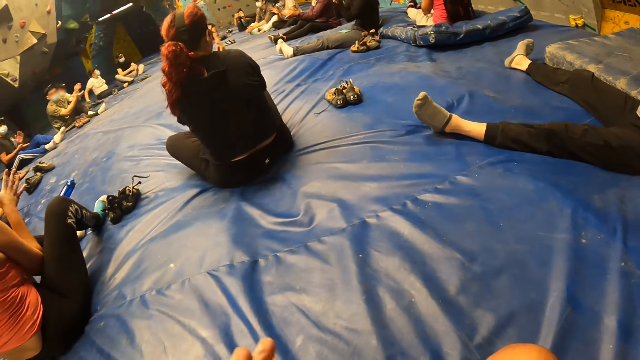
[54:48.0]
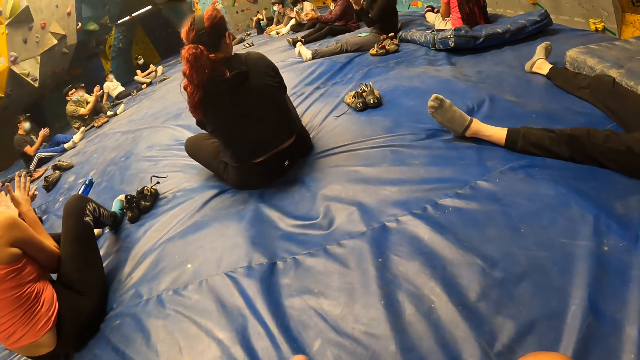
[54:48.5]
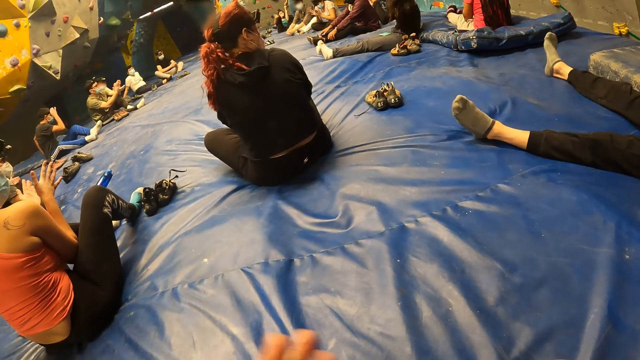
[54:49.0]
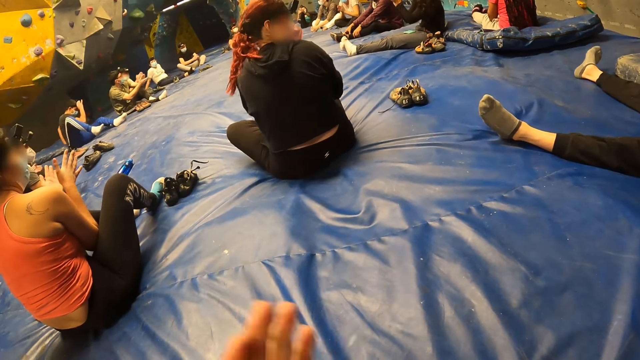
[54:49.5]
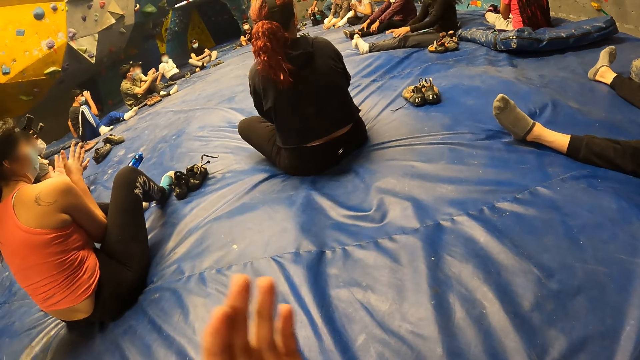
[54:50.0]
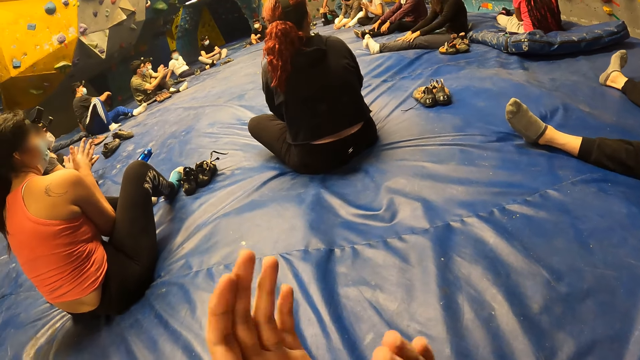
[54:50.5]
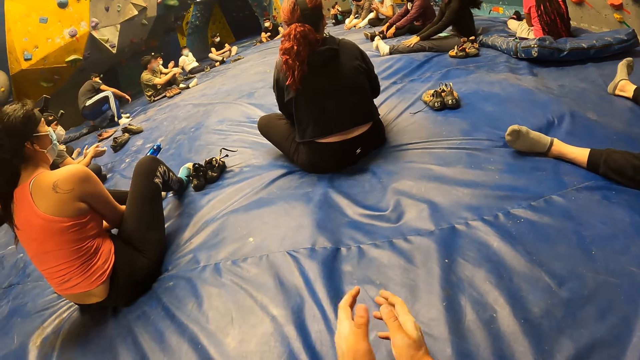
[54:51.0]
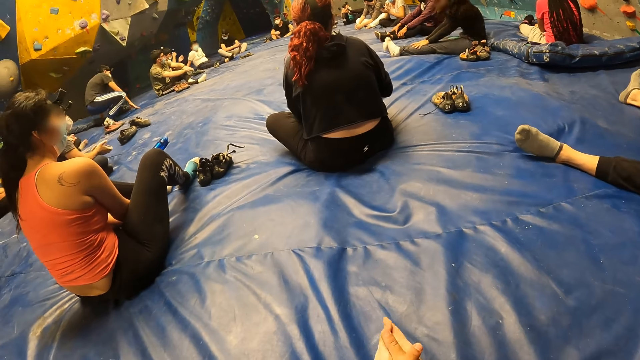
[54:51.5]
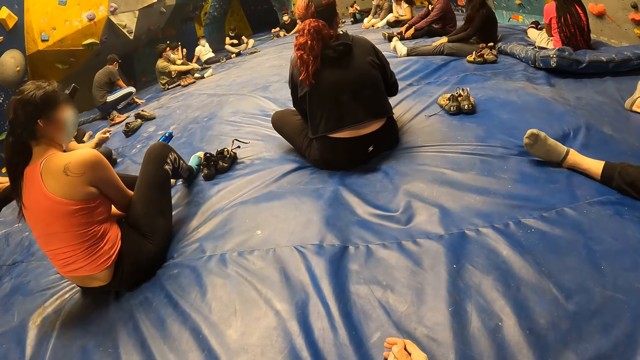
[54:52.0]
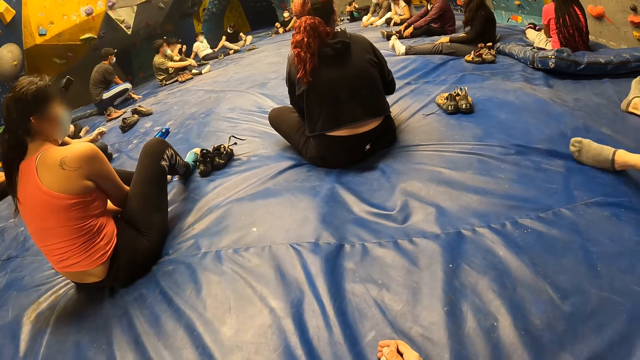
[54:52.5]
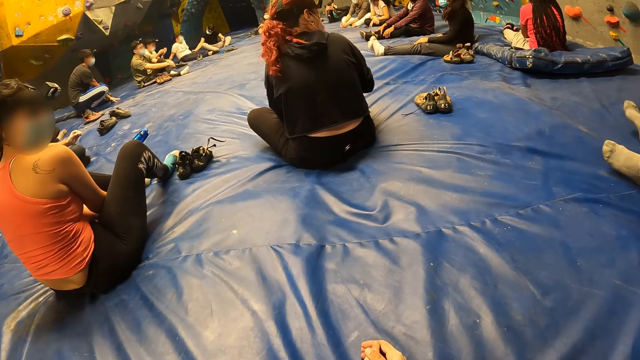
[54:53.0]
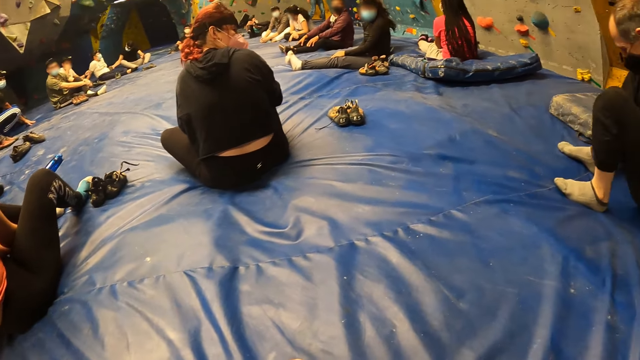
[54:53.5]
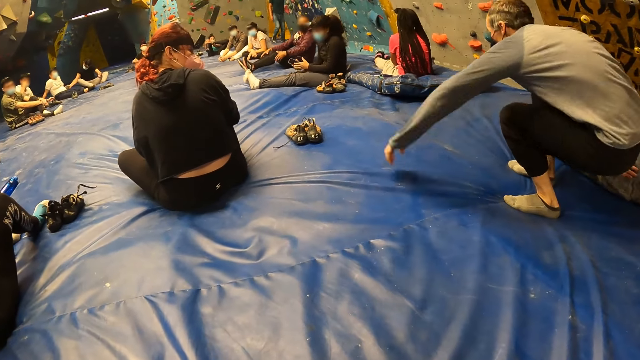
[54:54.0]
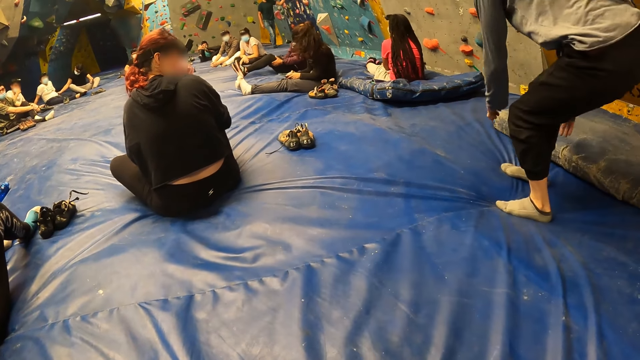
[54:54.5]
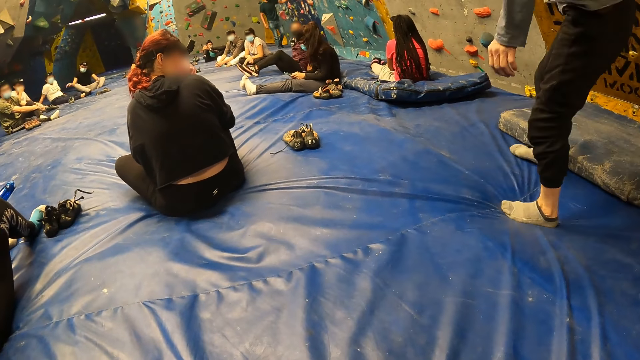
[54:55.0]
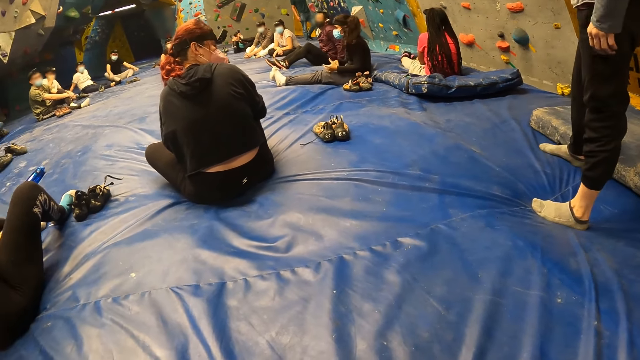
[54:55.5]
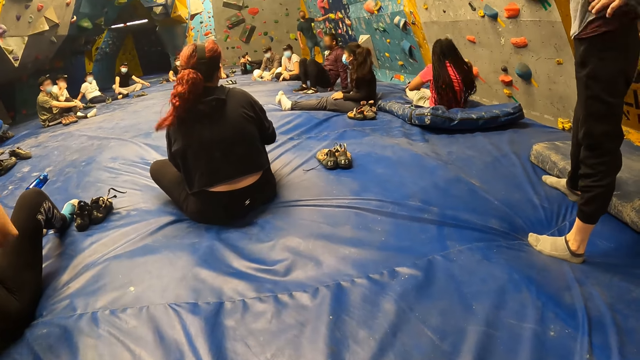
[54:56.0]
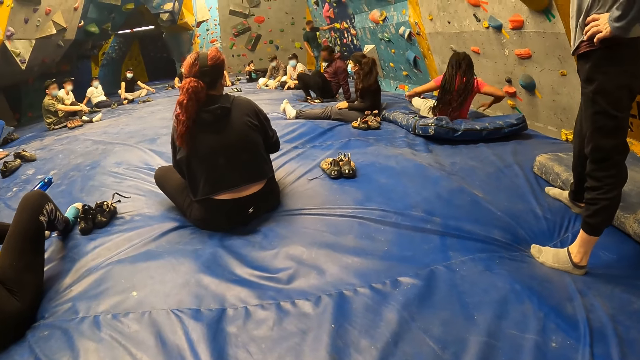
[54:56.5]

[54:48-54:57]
The camera wearer moves both hands. They look around.

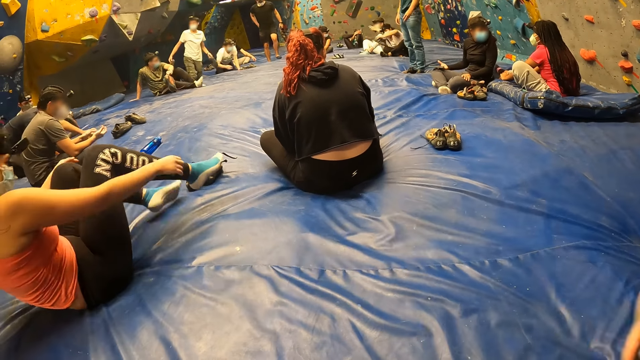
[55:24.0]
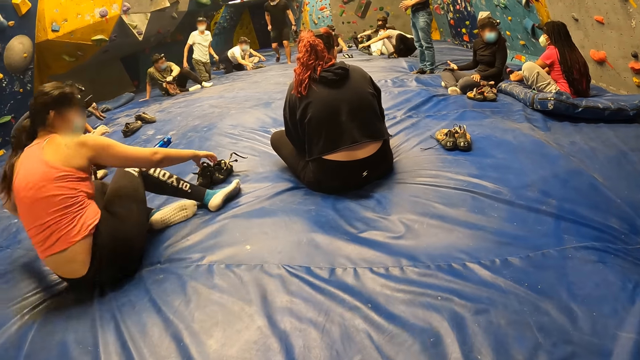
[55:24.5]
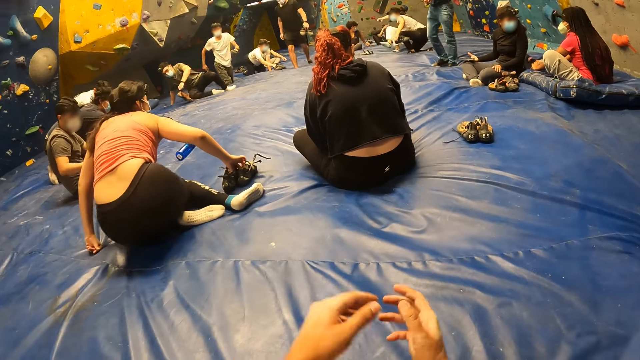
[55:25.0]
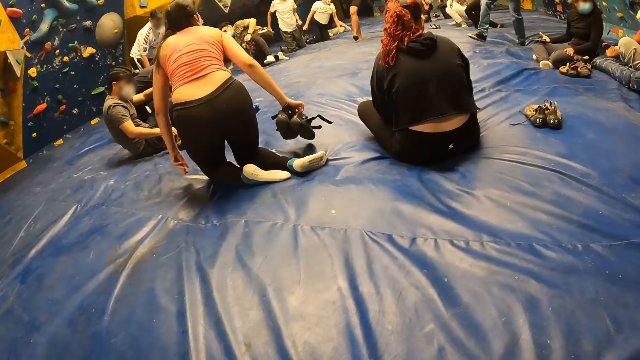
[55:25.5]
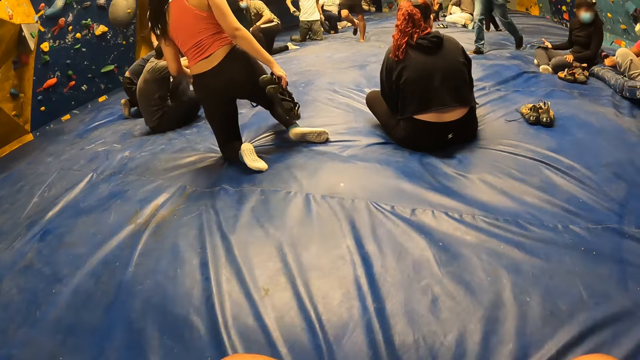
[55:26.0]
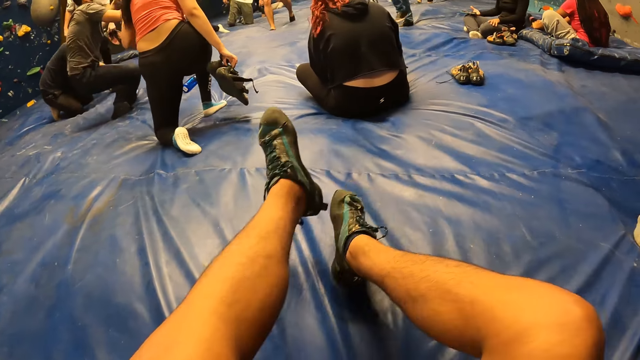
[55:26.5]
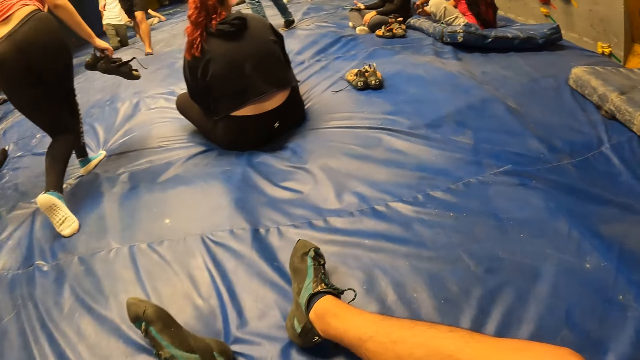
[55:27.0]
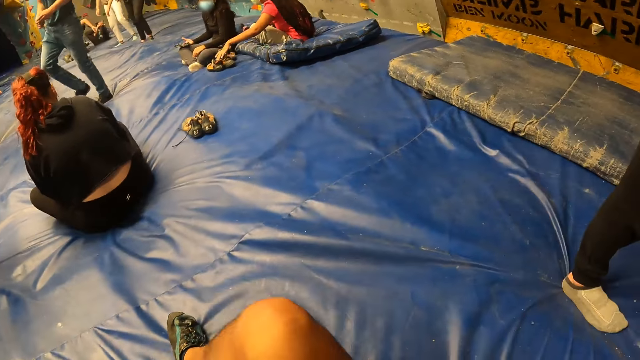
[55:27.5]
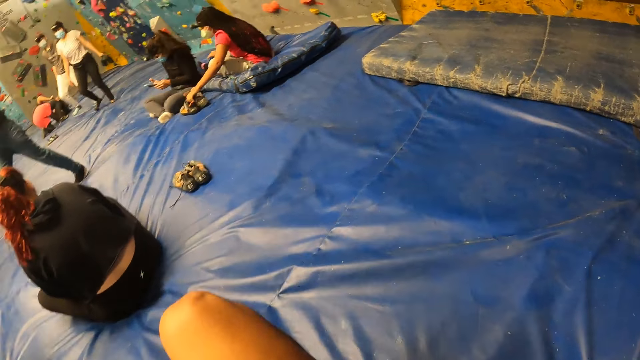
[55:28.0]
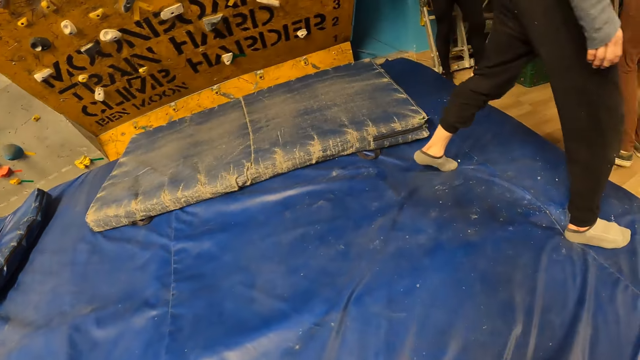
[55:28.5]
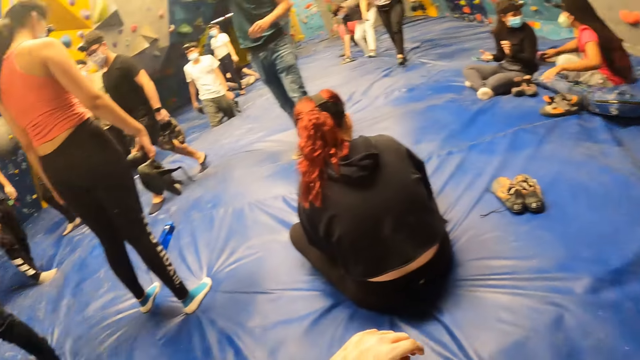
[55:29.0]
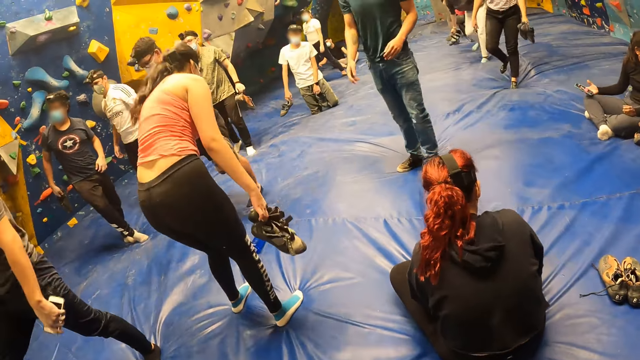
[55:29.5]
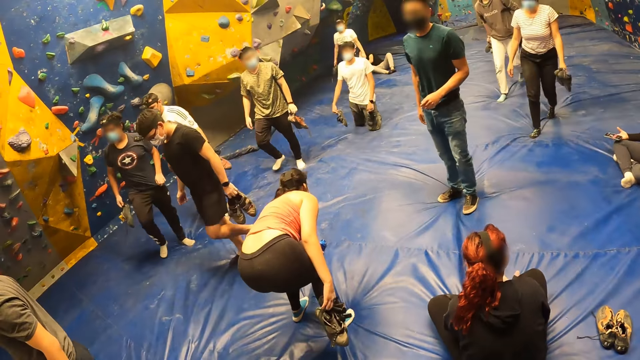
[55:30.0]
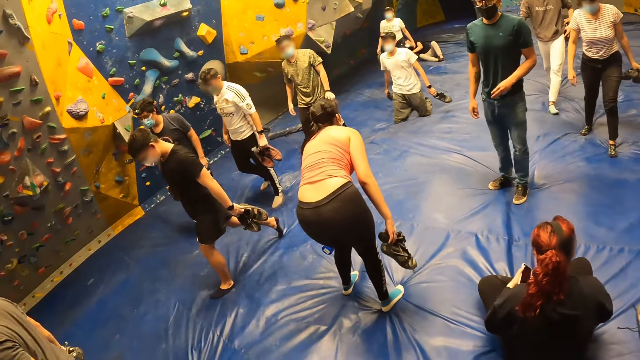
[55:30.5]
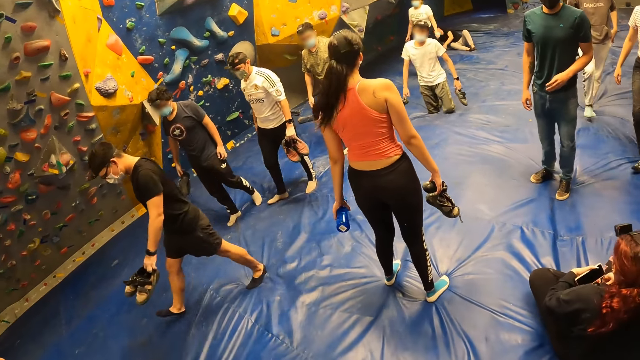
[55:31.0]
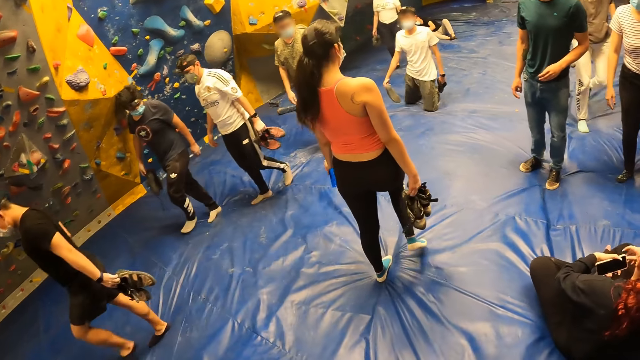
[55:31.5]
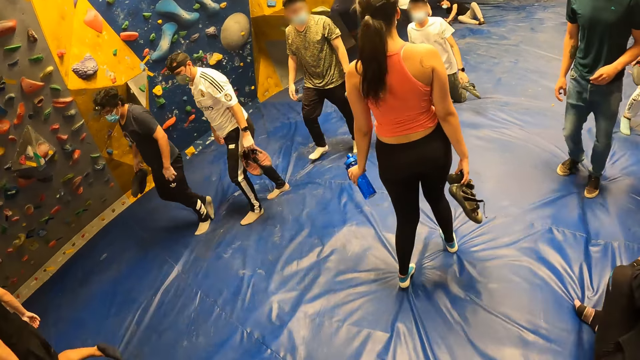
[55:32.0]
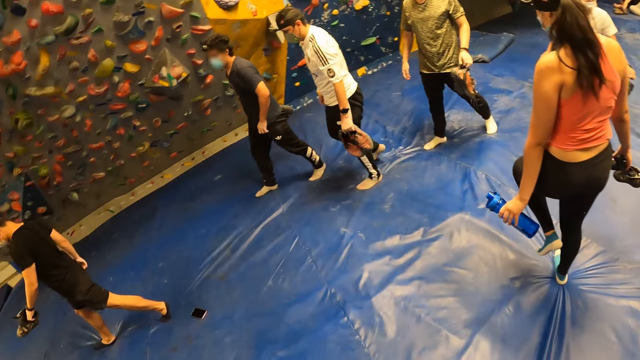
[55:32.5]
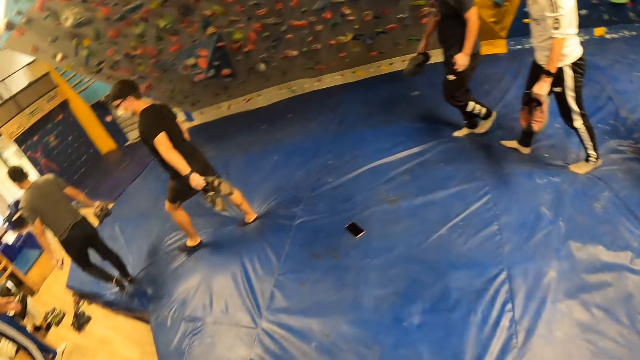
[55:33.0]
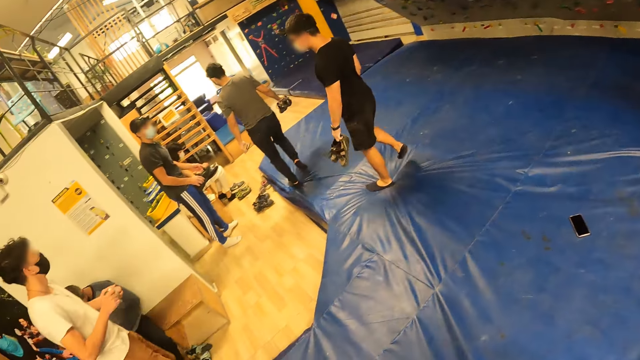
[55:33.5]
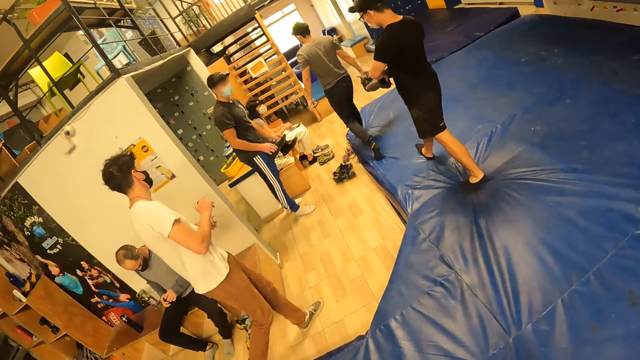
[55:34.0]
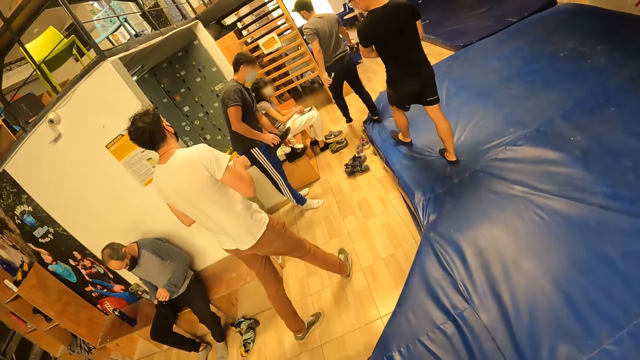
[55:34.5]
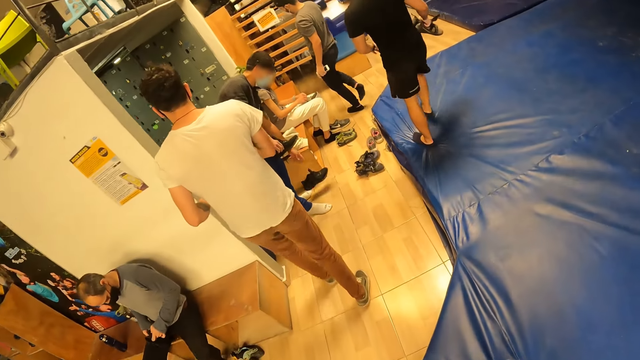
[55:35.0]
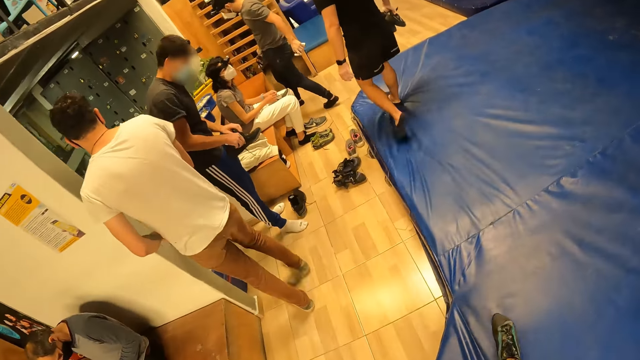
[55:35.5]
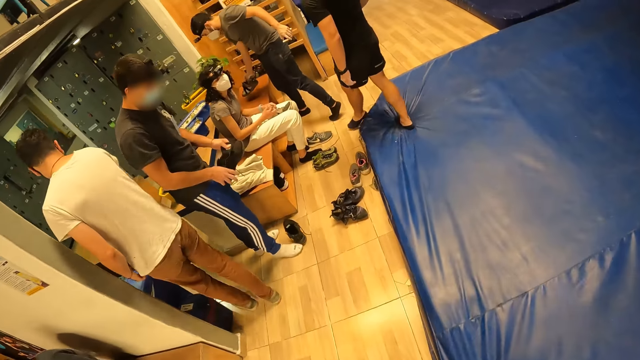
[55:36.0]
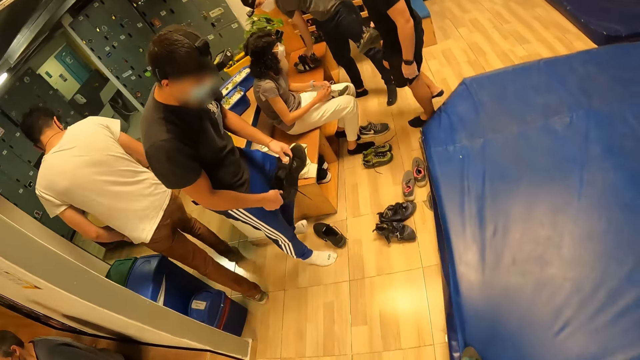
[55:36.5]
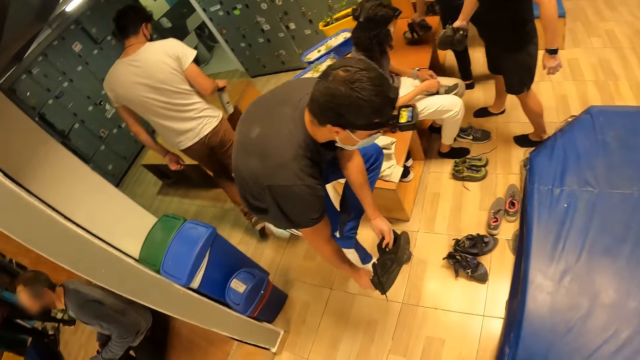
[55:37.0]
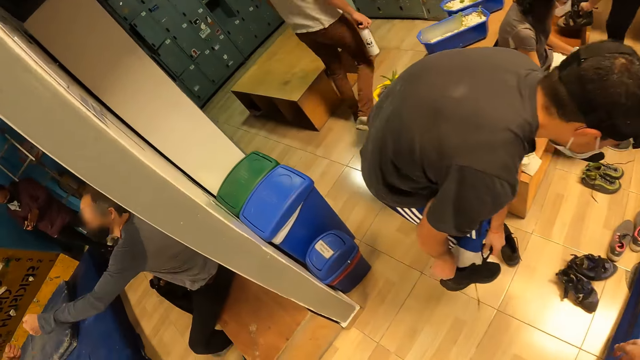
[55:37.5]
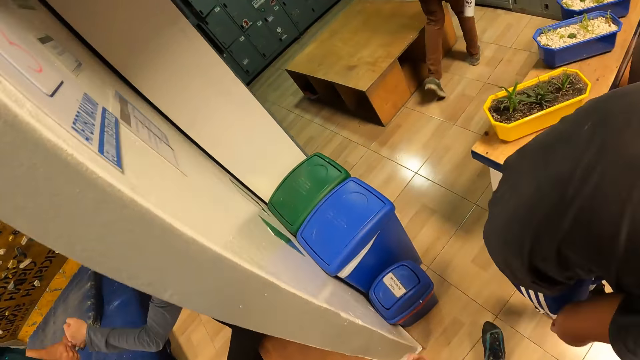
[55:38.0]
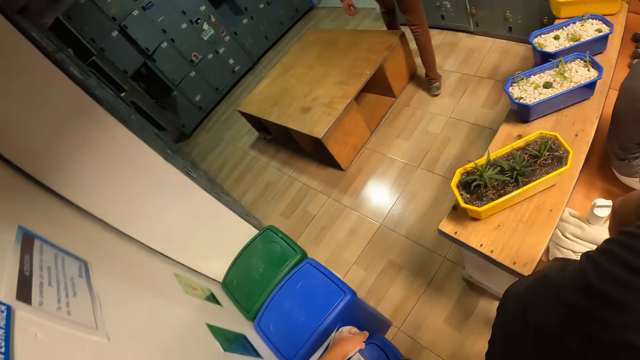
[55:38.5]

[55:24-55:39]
The camera wearer lifts both hands. He stands to his feet. He stretches both legs. He looks around. He walks around.
